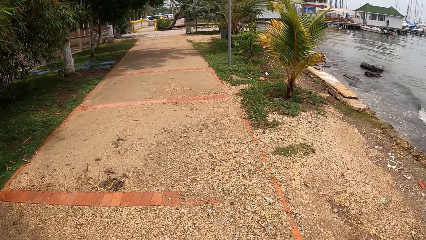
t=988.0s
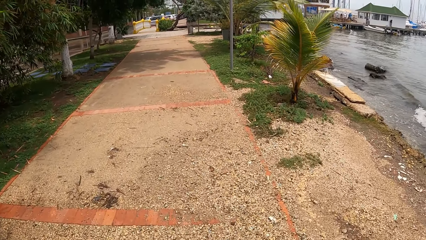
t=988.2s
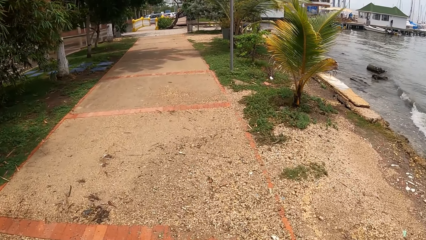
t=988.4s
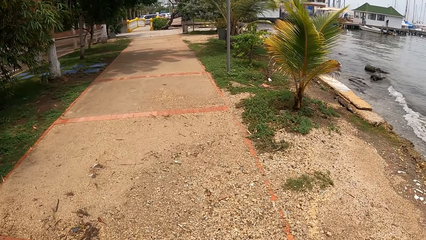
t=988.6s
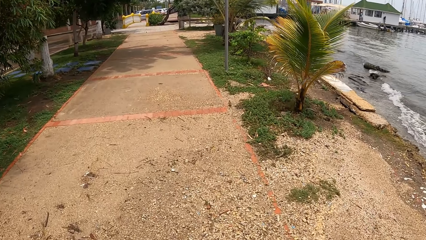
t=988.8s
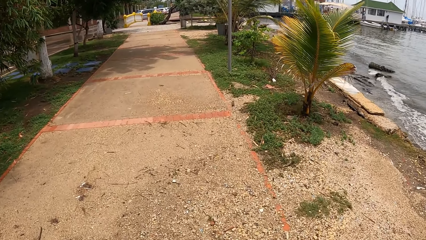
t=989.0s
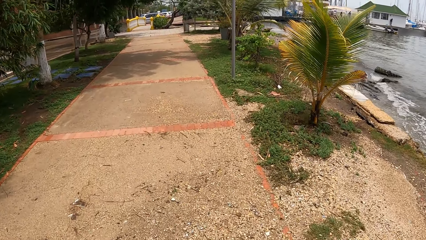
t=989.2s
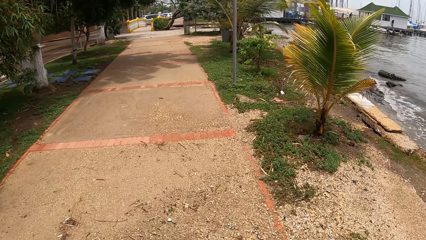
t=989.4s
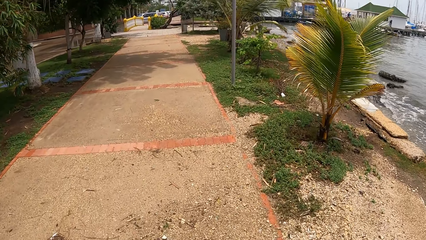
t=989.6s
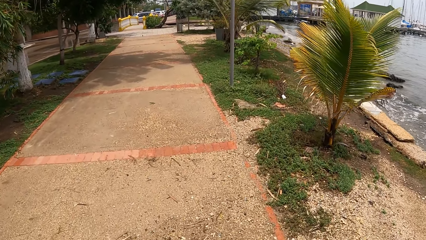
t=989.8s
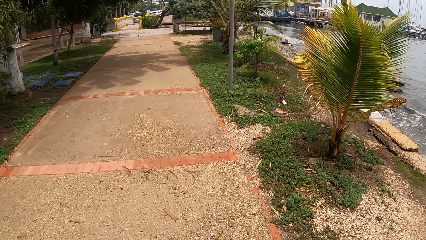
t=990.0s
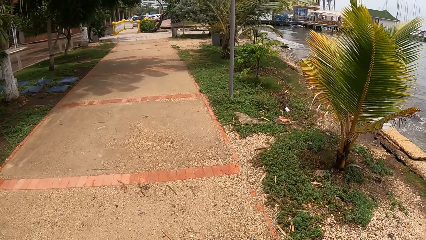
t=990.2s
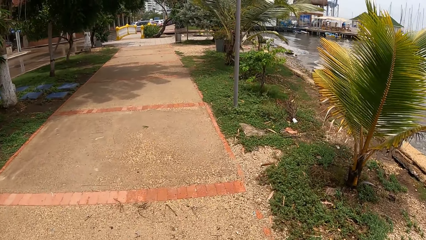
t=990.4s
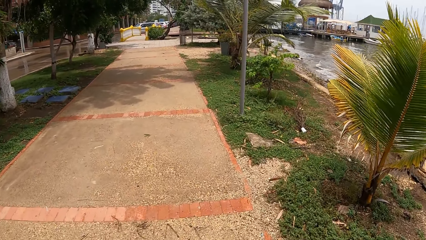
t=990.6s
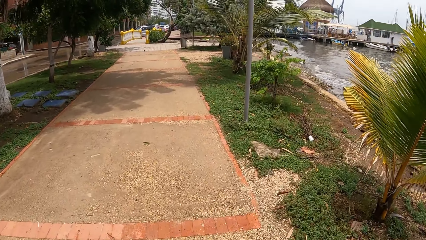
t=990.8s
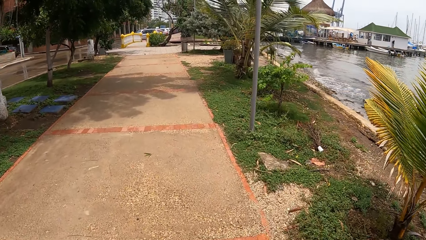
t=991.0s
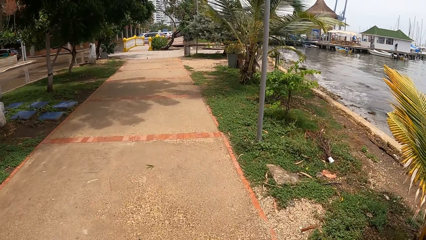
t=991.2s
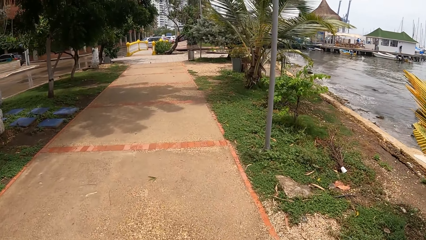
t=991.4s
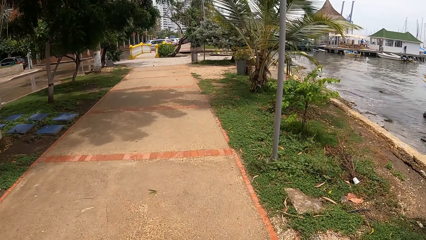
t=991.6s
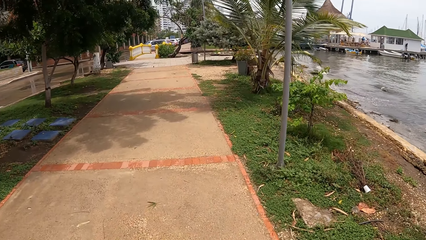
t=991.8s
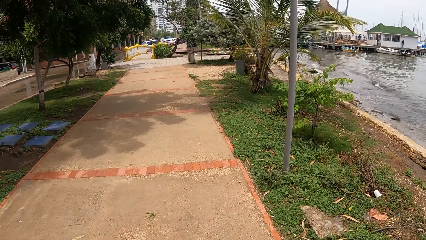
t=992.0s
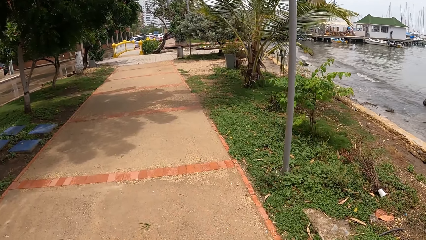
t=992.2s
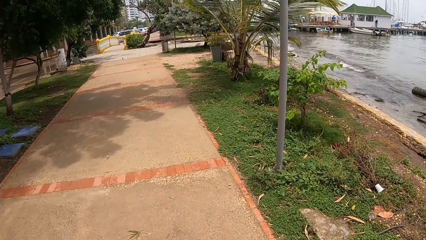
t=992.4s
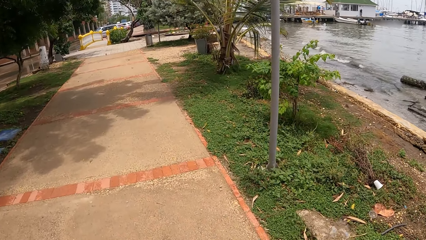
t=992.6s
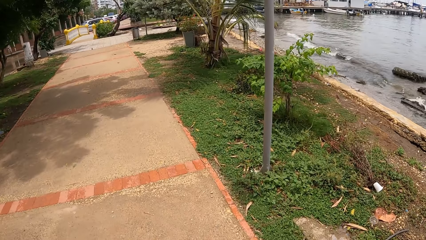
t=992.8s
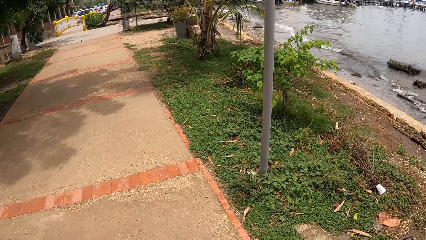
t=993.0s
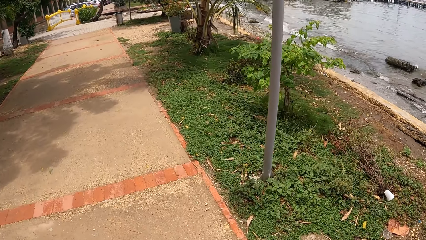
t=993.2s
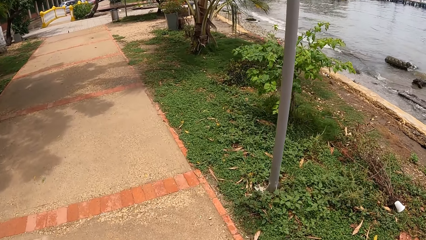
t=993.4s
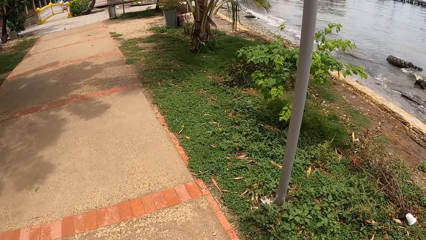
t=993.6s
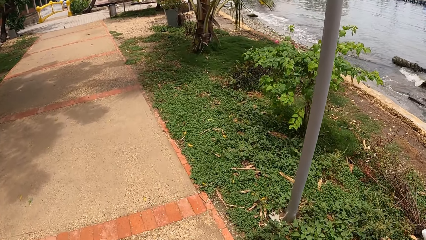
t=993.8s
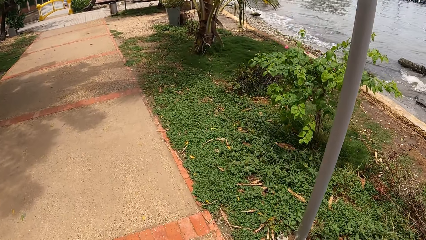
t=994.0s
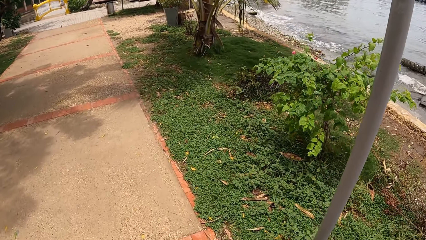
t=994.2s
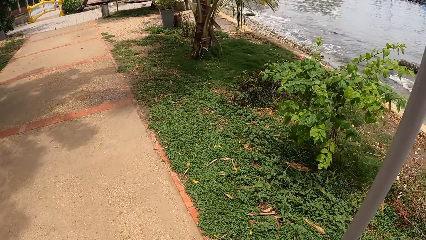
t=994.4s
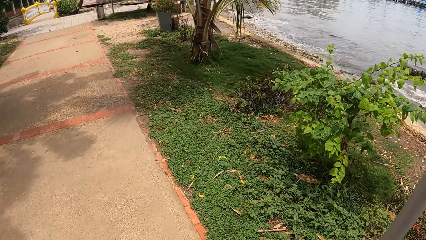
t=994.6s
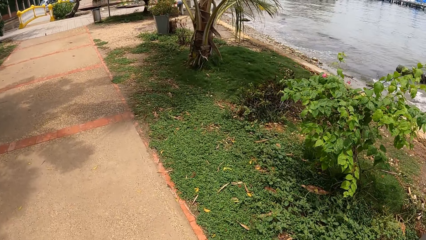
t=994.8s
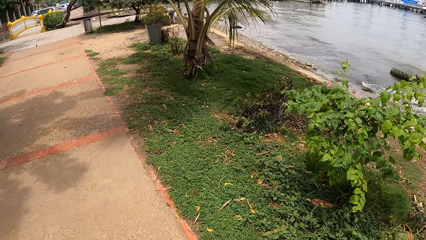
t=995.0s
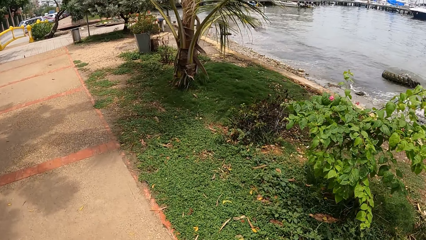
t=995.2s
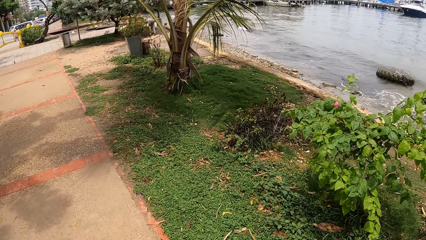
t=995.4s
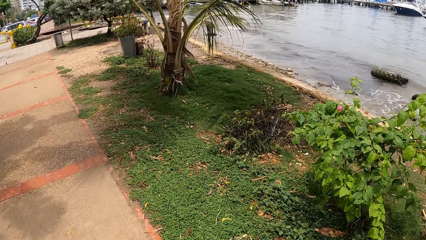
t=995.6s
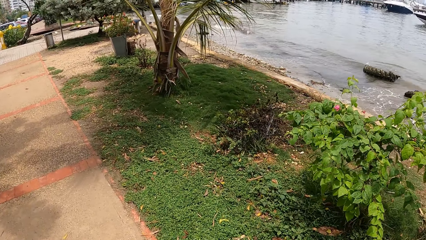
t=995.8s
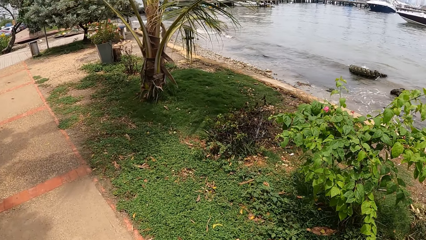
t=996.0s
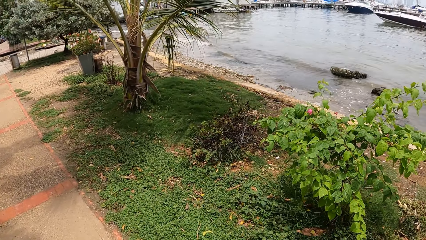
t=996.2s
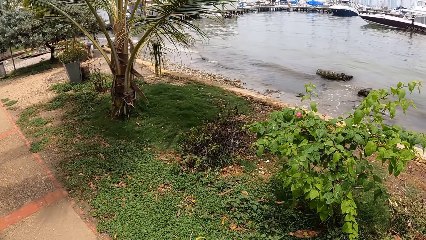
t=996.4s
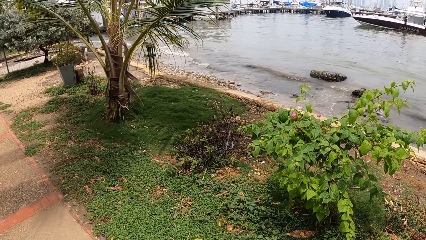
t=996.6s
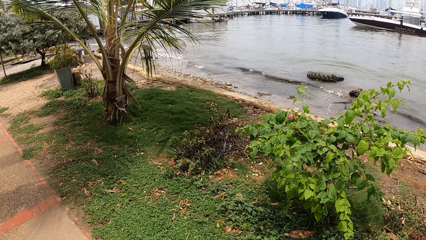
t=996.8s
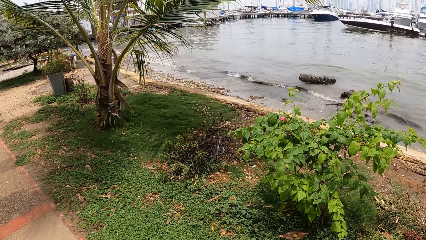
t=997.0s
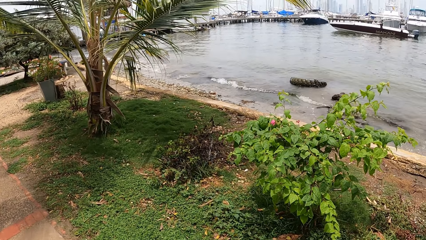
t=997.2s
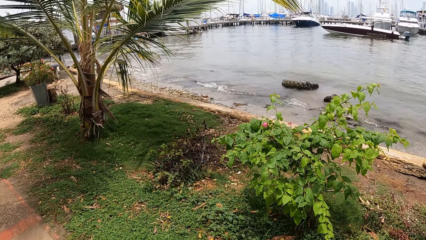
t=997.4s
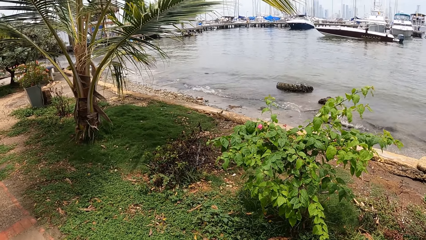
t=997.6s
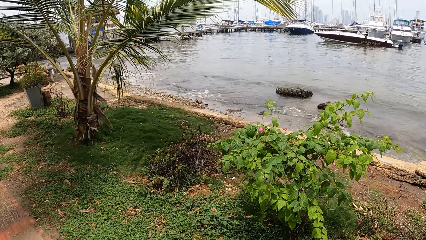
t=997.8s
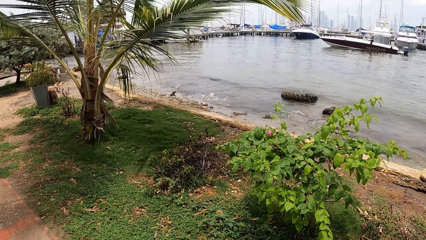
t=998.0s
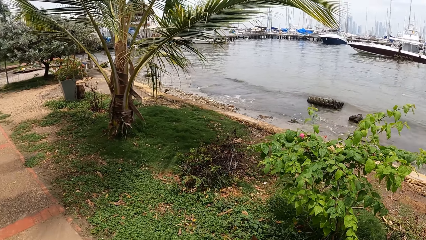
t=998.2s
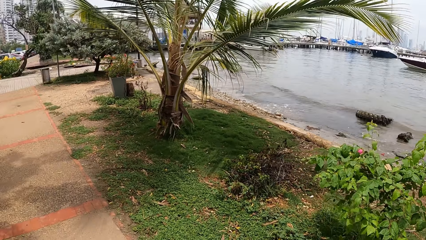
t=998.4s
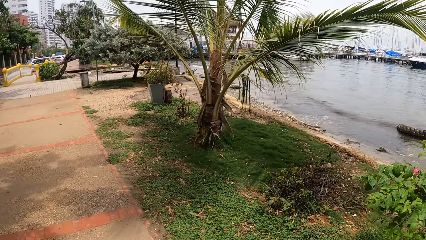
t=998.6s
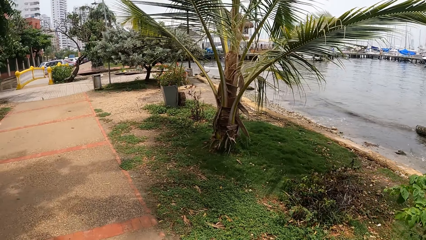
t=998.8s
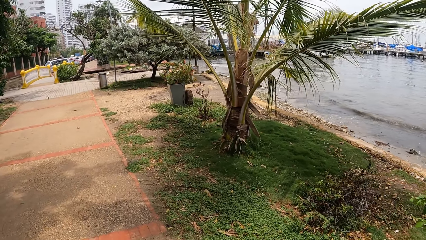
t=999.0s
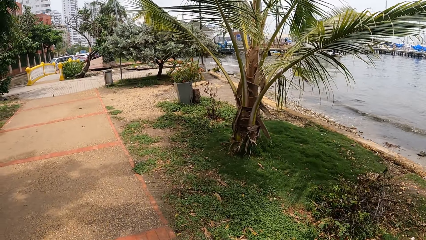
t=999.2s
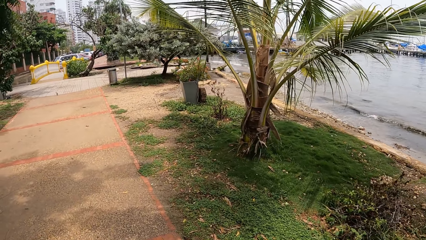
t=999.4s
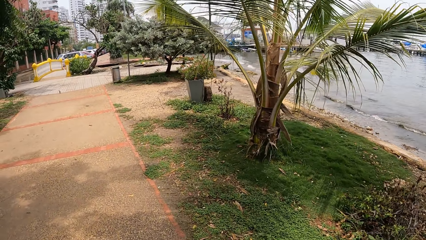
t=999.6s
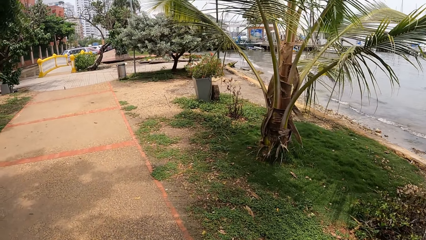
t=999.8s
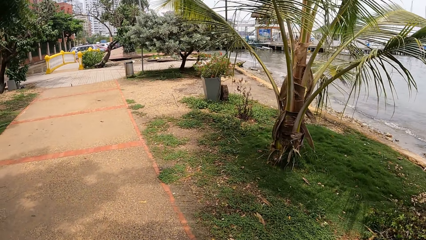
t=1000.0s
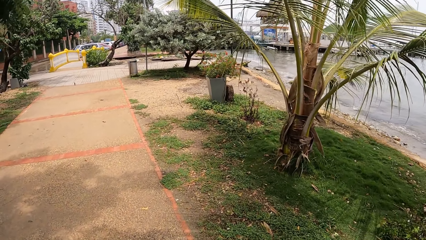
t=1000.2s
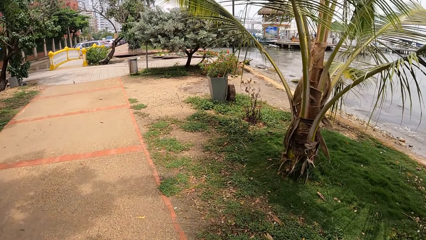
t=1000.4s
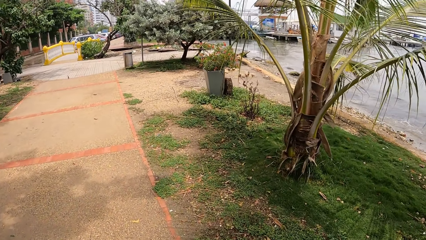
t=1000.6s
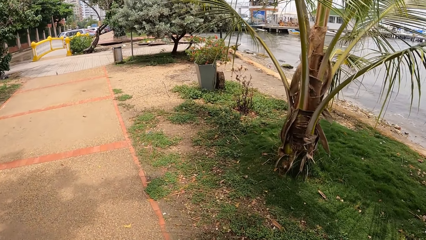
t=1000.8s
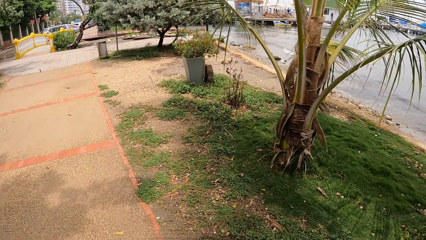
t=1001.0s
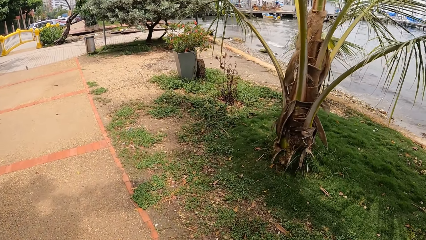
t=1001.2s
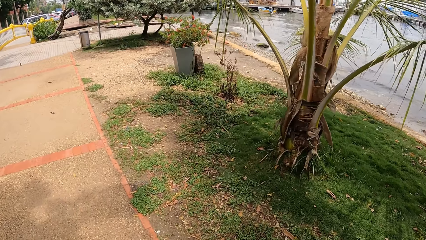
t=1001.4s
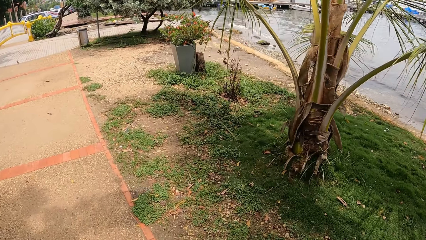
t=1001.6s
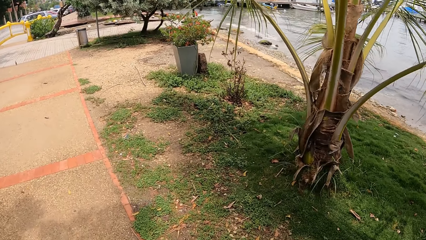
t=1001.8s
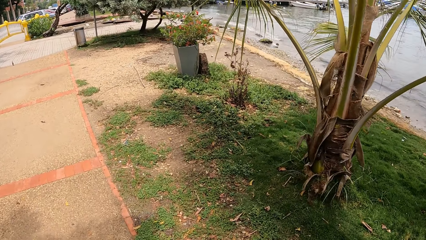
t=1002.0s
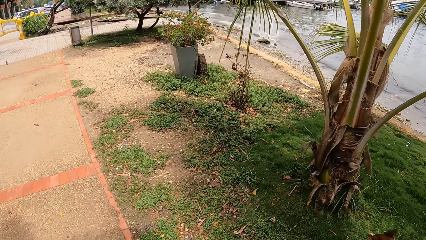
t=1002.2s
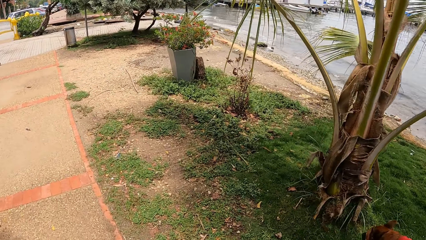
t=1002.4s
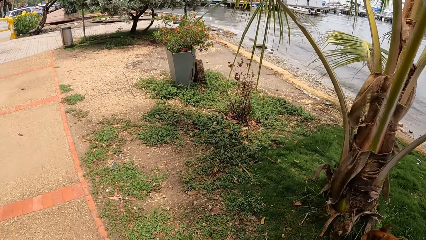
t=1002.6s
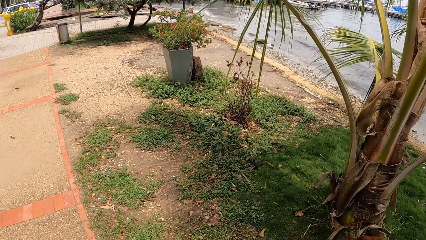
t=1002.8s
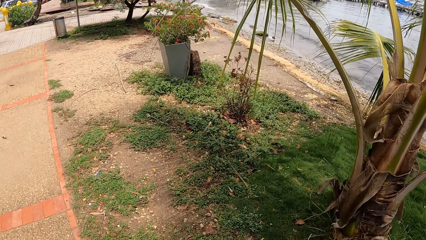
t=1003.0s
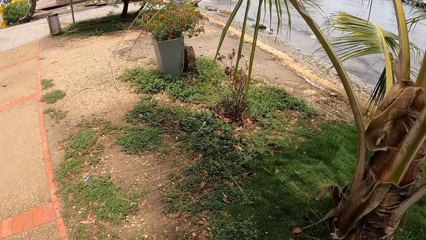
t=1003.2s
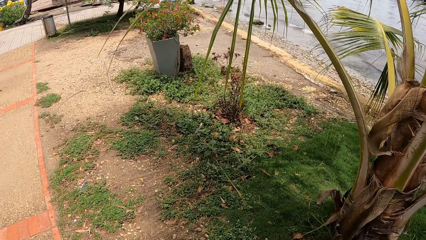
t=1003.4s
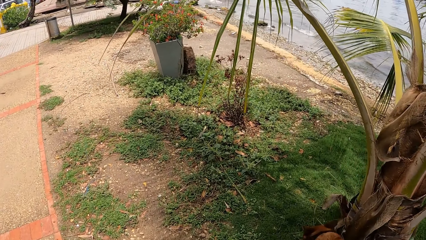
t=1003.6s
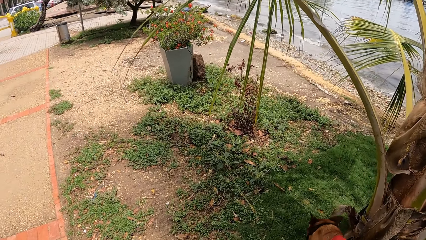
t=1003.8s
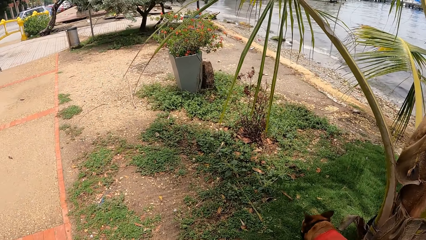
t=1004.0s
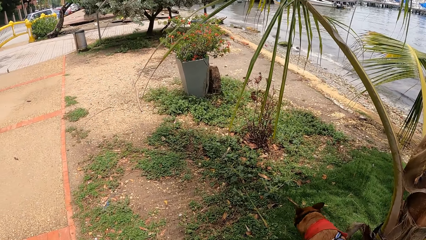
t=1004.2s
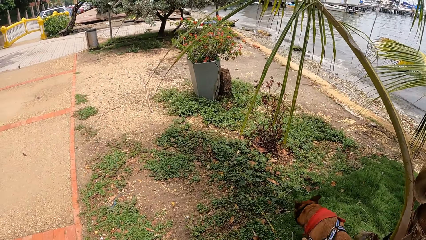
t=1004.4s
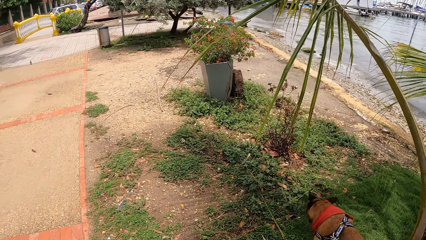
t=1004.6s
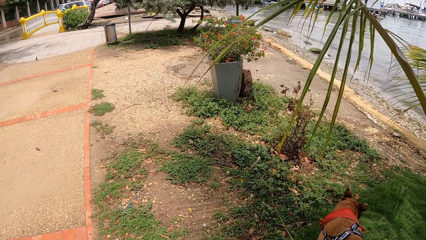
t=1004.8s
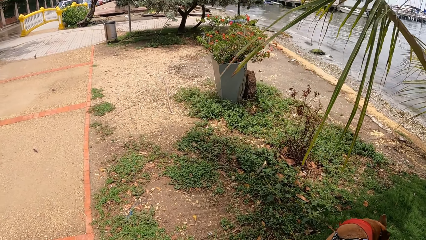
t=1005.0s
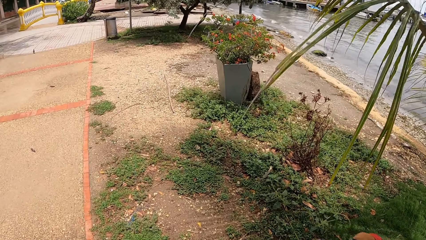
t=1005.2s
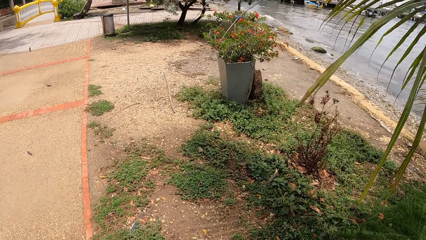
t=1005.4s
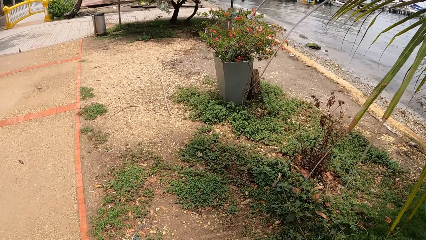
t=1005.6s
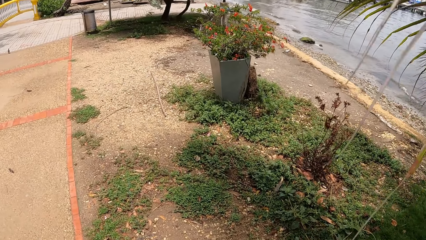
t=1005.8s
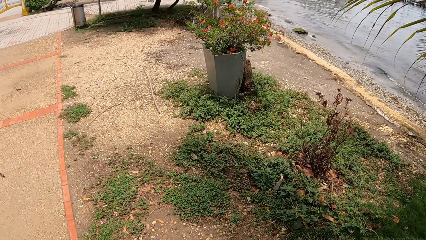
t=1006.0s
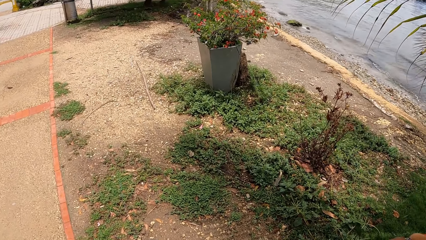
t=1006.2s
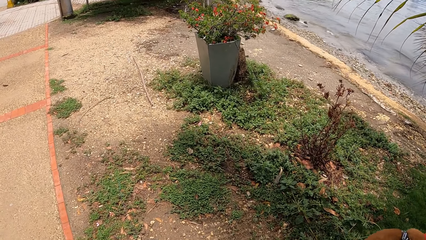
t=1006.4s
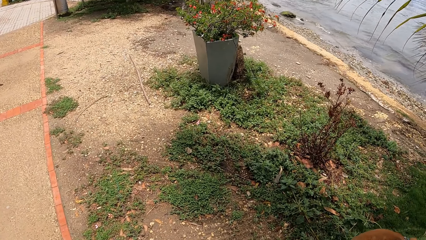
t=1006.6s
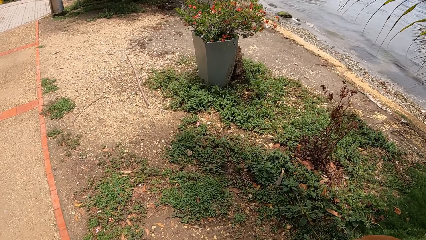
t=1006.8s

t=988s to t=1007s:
The camera wearer looks at the palm tree. They look at the bougainvillea tree. They look at the palm tree. They look at the dog.
